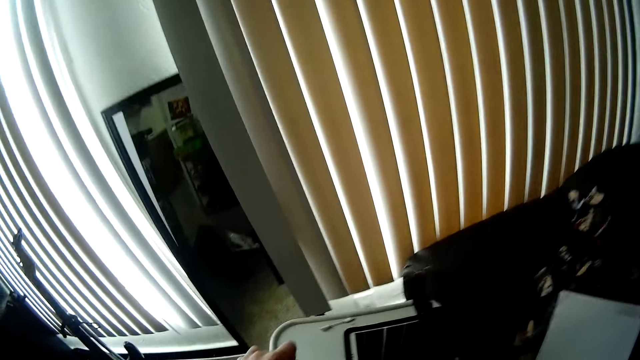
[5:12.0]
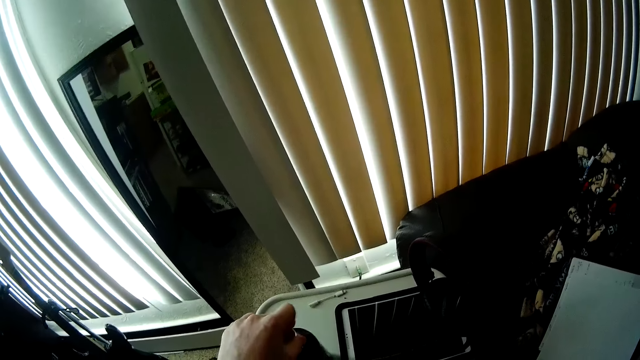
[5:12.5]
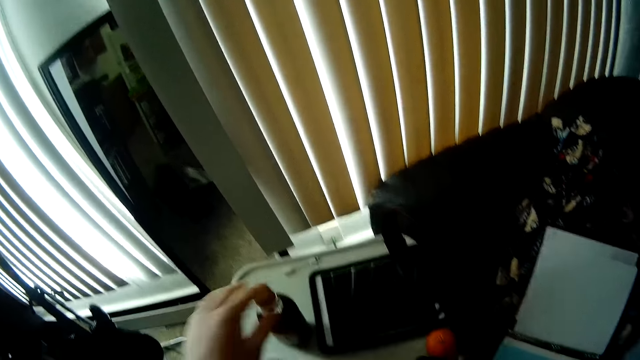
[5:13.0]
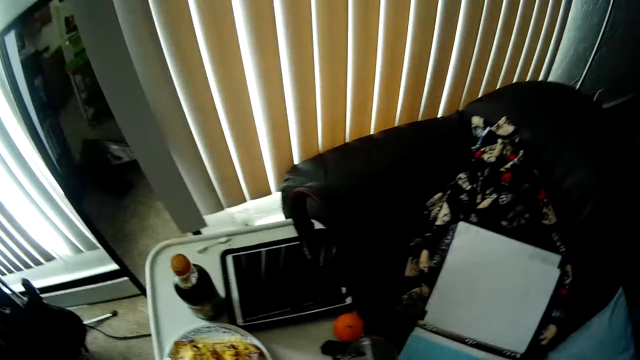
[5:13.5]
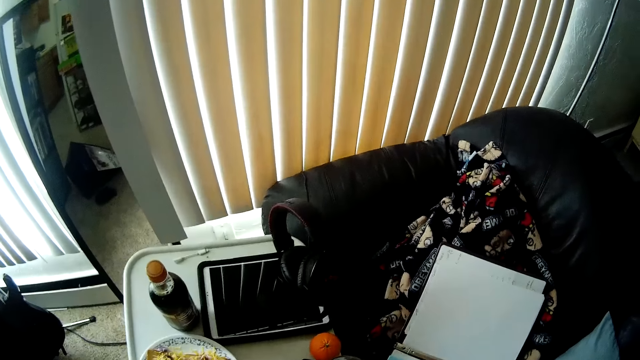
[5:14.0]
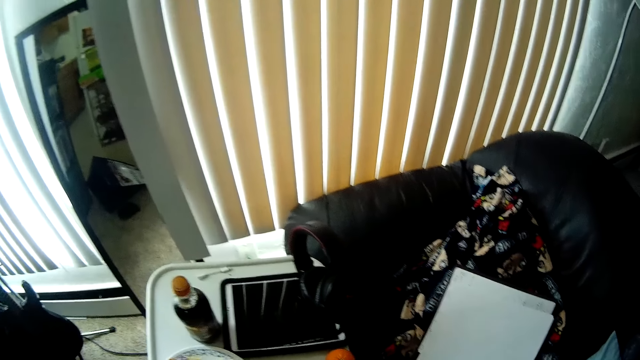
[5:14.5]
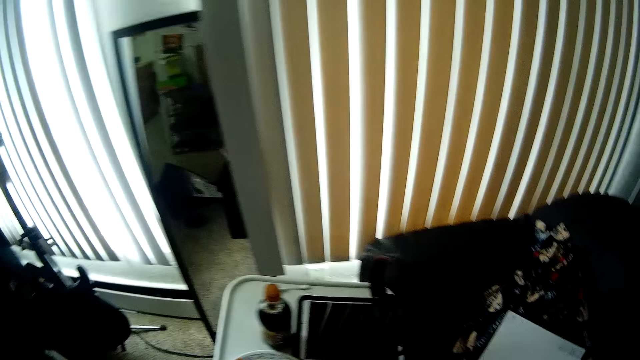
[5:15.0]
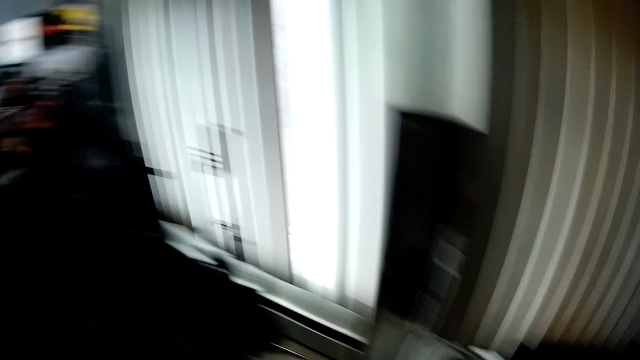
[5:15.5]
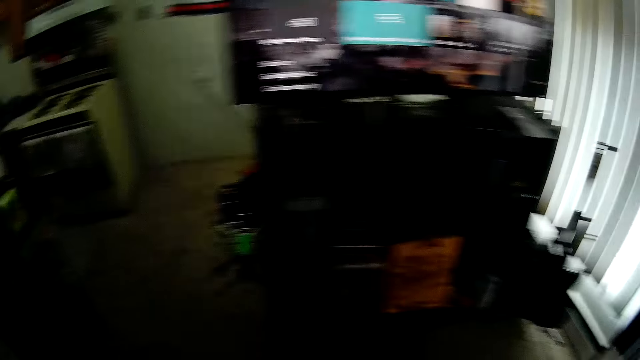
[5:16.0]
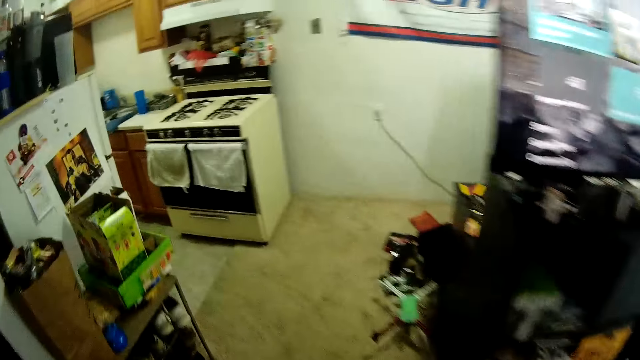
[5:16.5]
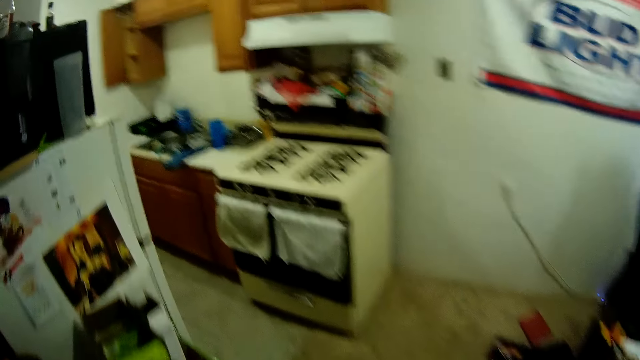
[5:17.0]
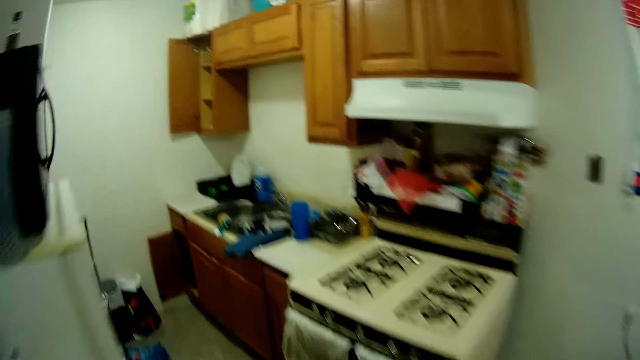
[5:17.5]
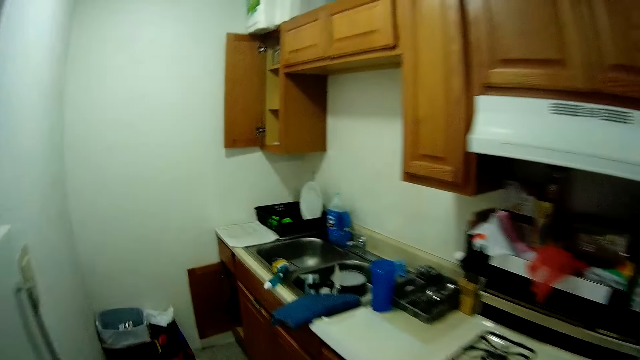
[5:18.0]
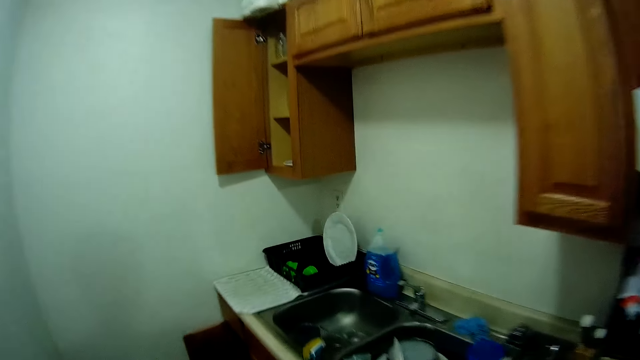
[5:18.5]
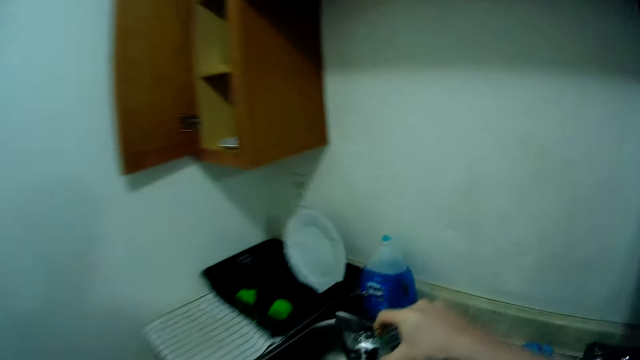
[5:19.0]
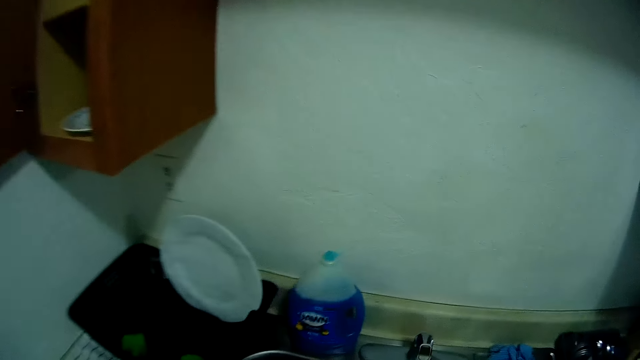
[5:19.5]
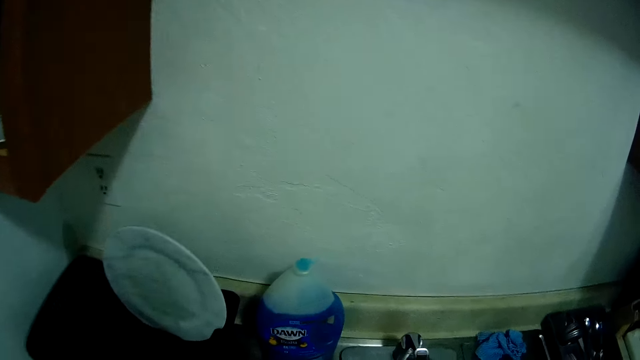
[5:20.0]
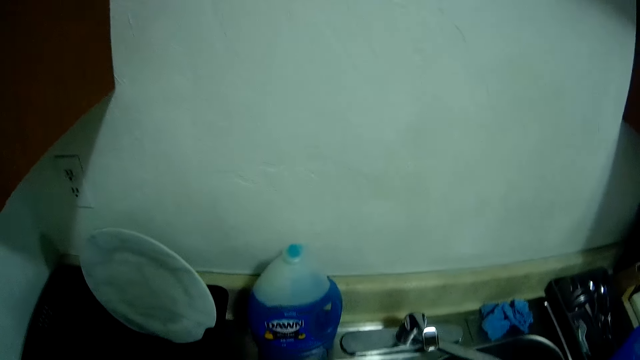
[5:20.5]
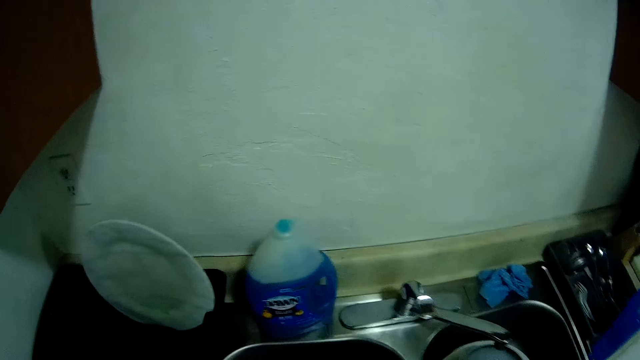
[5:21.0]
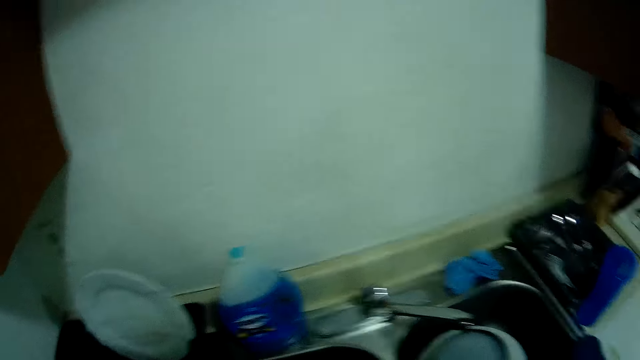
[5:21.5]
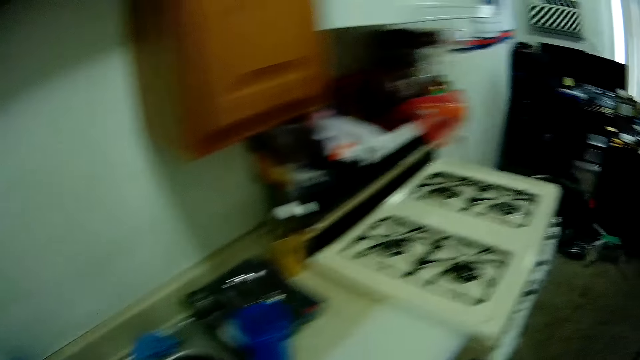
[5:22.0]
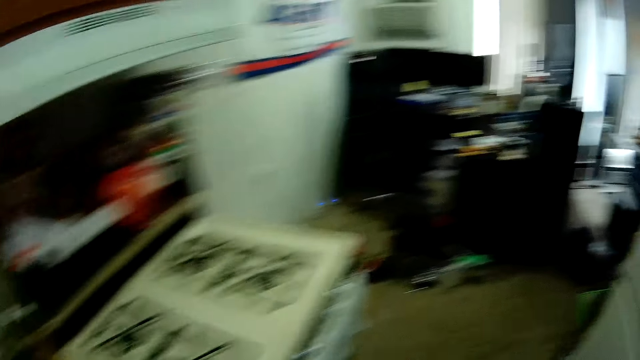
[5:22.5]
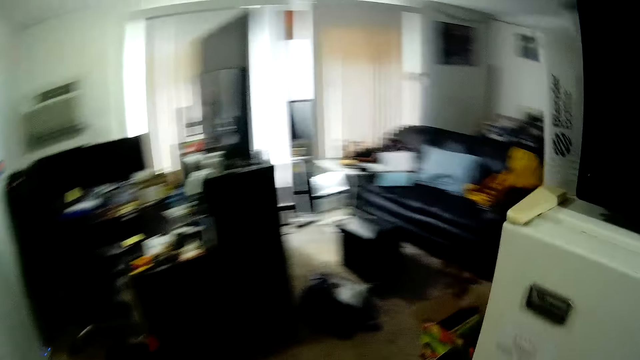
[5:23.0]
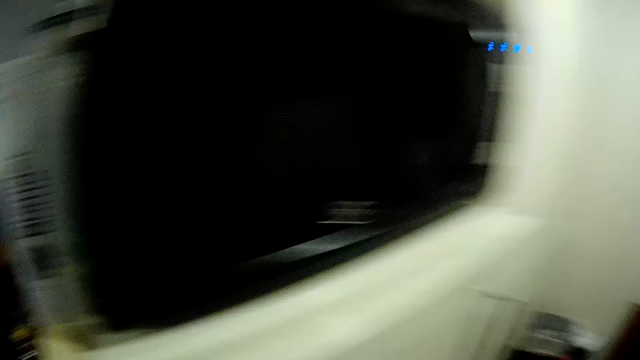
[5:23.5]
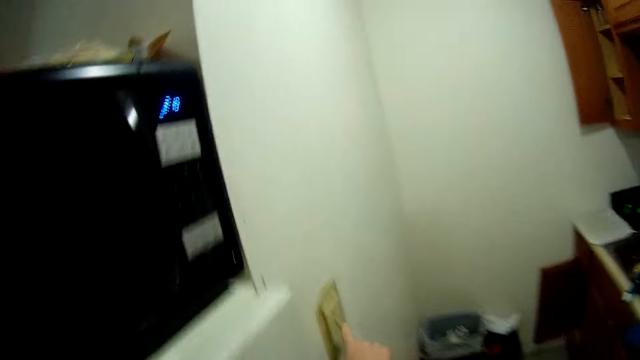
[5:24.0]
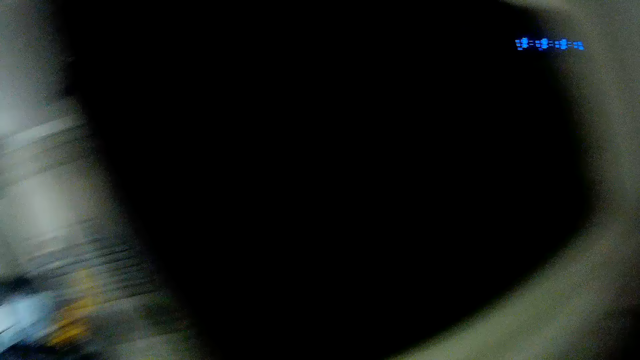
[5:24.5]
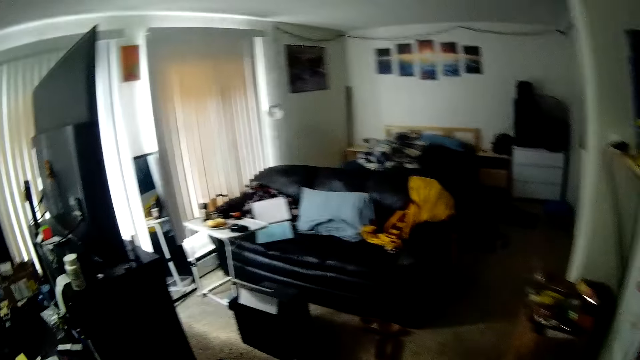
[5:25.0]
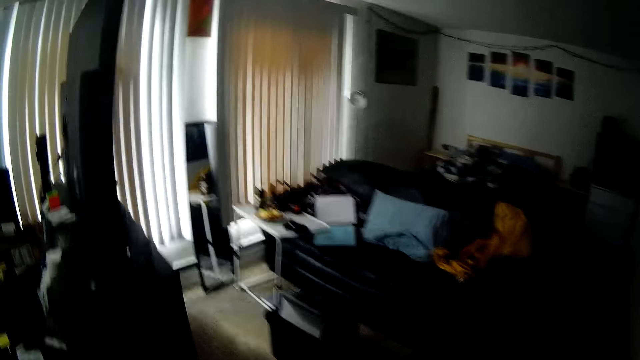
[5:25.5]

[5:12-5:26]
The camera wearer drops the bottle of soda on a table. She drops the plate on the table and picks up a cup from the table with her right hand. She walks around the house. She walks in the kitchen. She drops the cup in a sink. She walks around the kitchen. She turns off a light with her right hand.
